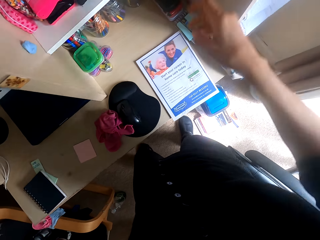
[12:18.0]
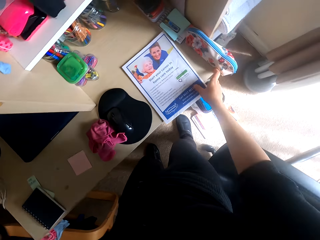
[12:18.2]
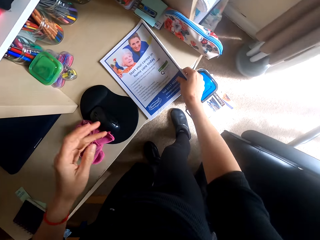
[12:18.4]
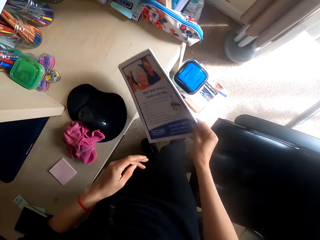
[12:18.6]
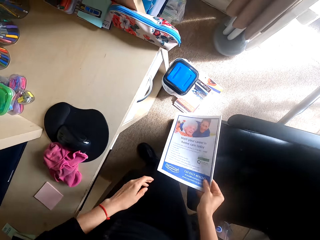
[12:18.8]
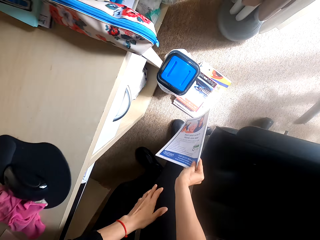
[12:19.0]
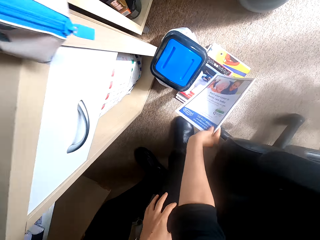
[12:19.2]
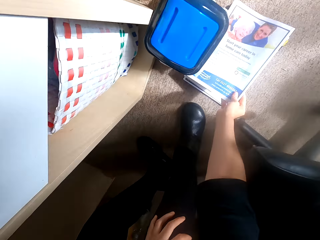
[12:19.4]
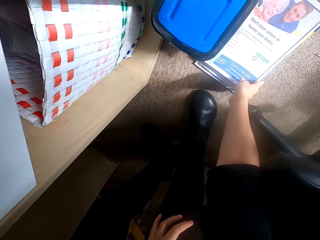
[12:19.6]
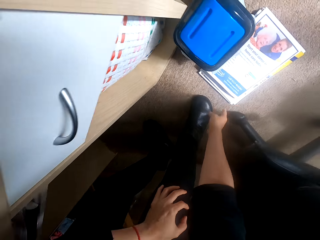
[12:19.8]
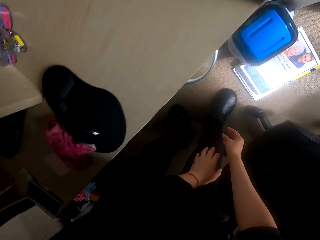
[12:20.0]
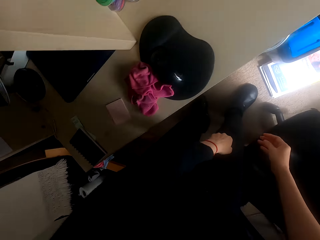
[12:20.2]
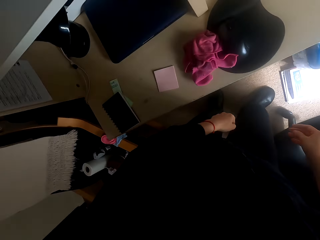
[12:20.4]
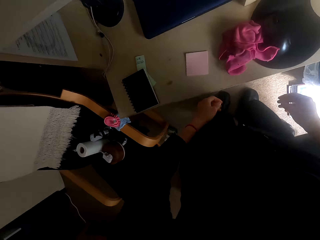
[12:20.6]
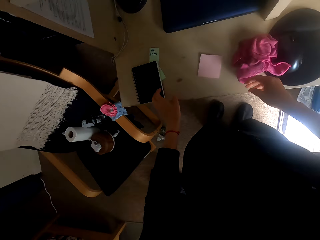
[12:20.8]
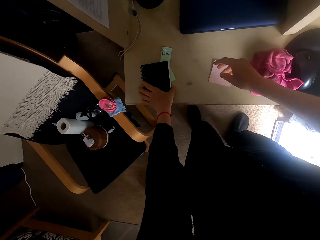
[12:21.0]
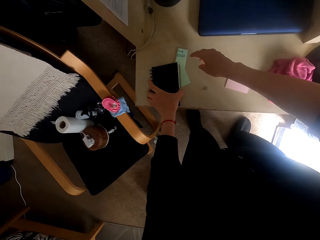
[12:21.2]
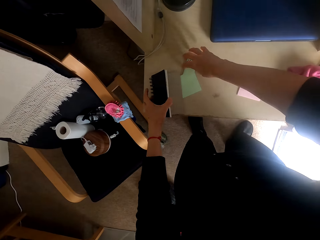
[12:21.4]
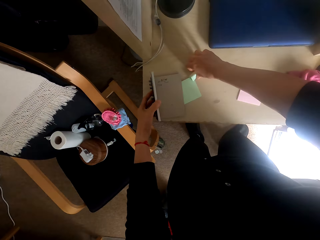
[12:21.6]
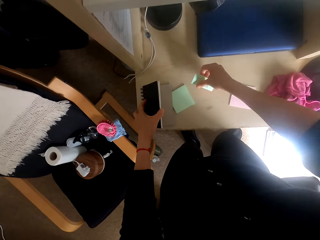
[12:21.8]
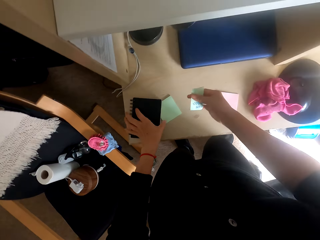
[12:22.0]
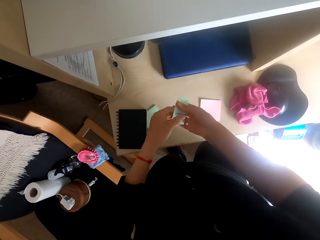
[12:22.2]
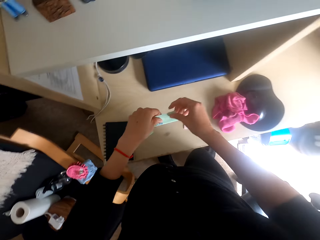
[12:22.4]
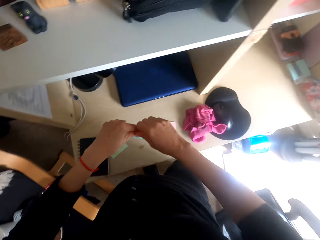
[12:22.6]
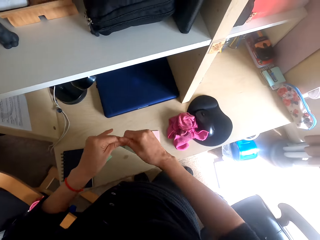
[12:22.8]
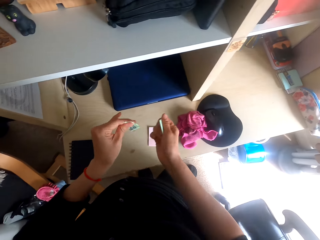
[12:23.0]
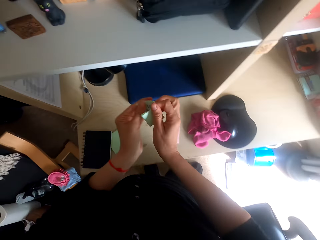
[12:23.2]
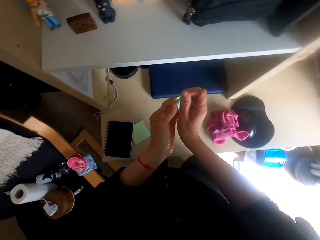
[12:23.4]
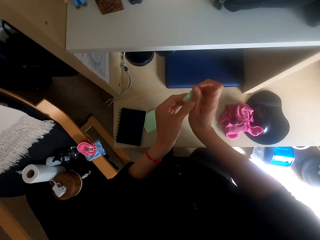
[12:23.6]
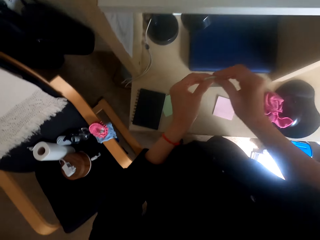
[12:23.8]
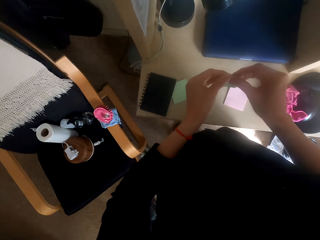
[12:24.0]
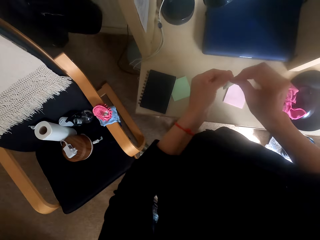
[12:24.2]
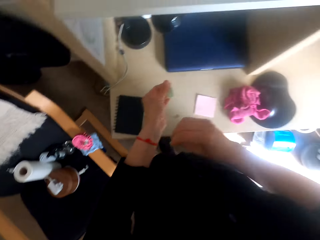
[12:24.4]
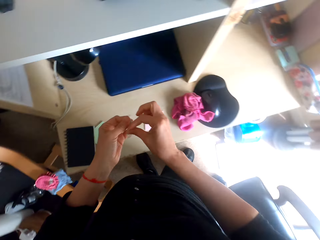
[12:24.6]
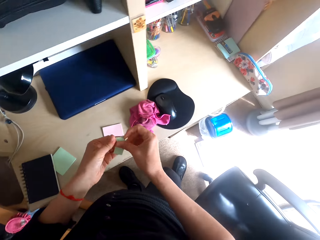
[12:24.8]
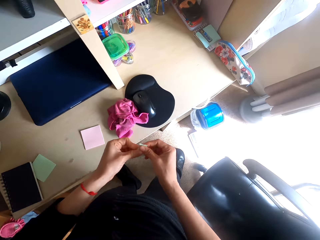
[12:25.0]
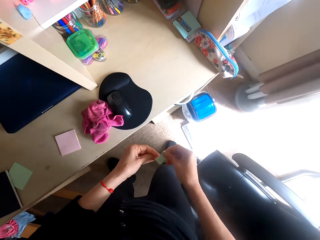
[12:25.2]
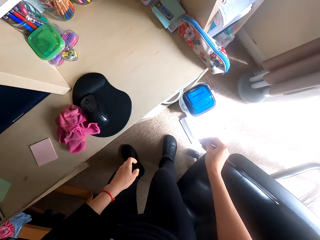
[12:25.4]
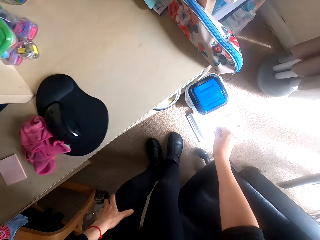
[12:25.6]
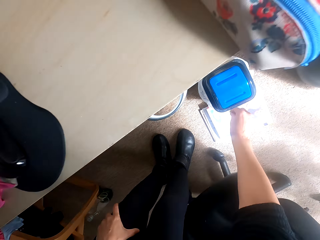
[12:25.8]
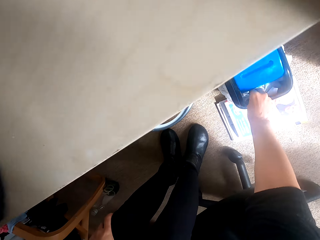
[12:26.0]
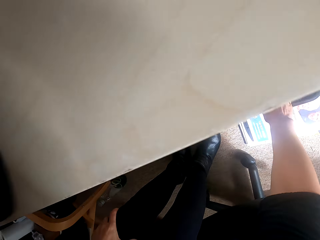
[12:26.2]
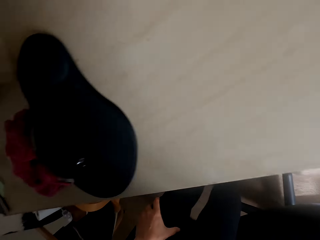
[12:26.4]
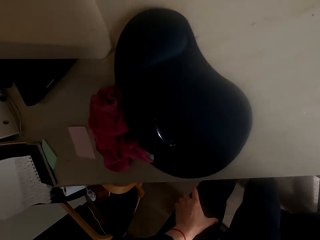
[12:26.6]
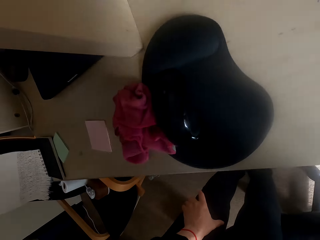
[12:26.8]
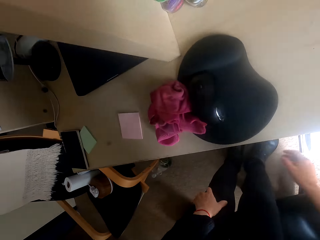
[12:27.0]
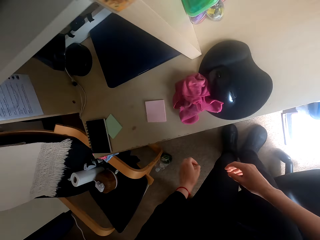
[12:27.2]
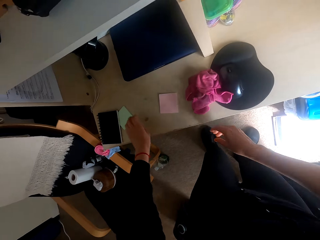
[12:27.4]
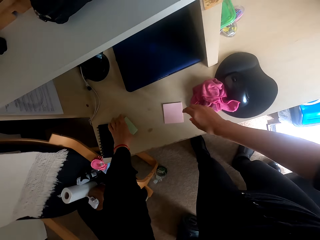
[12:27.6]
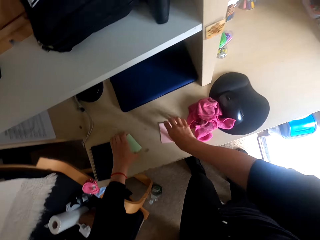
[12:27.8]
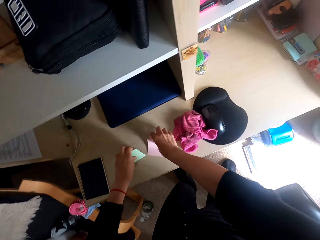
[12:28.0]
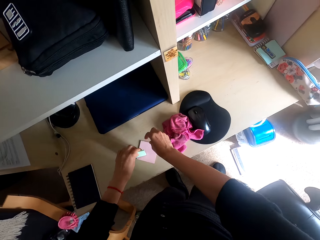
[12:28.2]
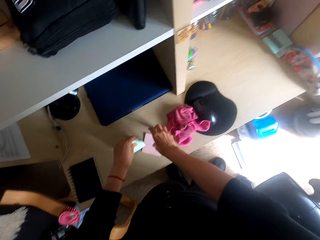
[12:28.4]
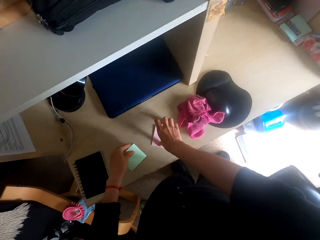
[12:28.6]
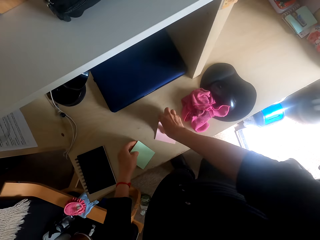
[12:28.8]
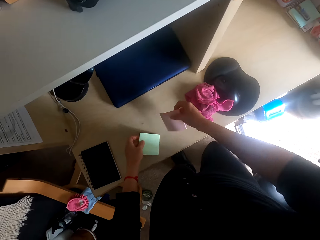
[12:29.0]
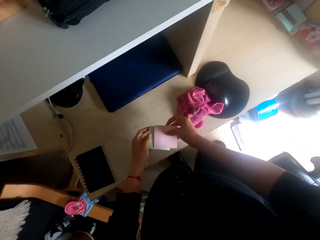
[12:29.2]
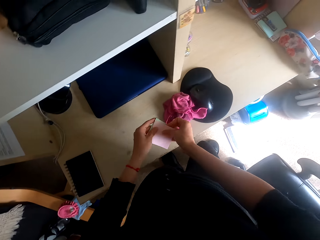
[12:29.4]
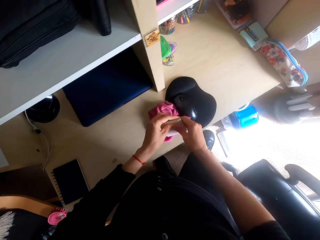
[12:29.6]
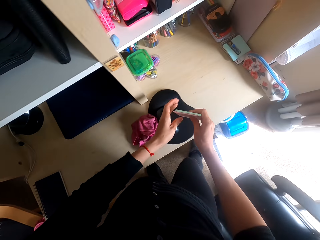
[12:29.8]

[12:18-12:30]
The camera wearer picks up a magazine on a shelf. They bend down. They drop the magazine on the floor. They stand up. They hold a notebook. They pick up a paper or sticky note on the shelf. They tear up the sticky note. They bend down. They drop the sticky note in the dustbin. They stand up. They pick up sticky notes or books on the shelf.

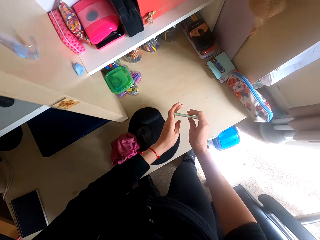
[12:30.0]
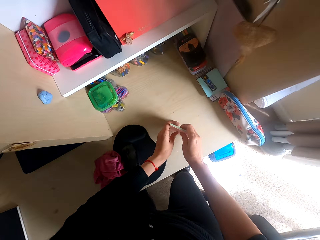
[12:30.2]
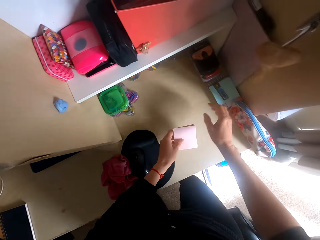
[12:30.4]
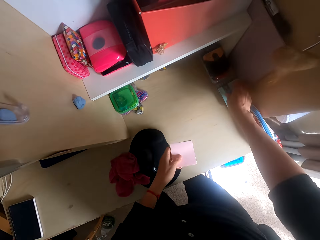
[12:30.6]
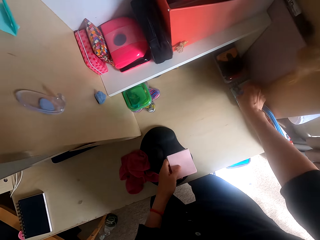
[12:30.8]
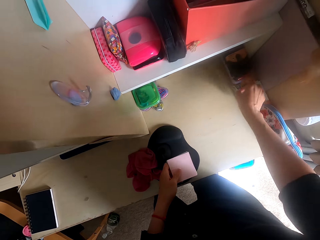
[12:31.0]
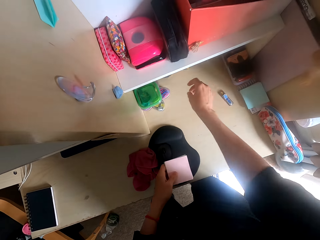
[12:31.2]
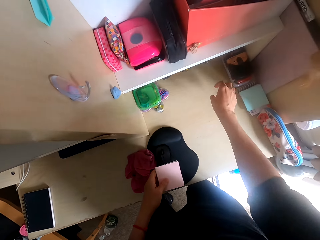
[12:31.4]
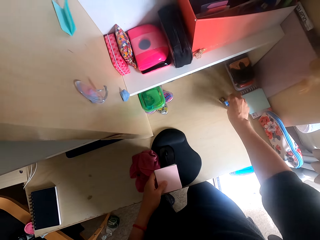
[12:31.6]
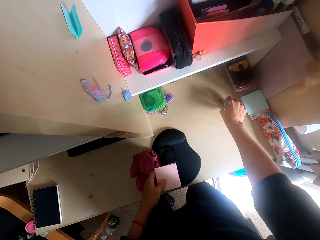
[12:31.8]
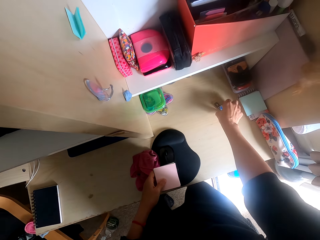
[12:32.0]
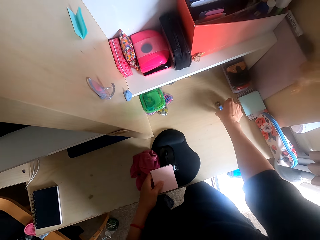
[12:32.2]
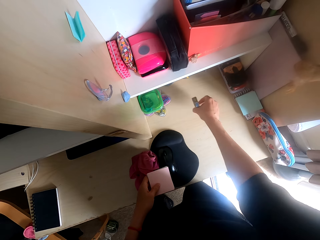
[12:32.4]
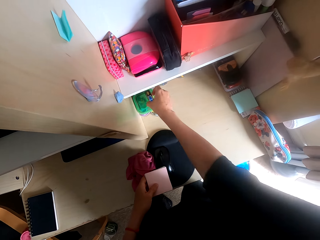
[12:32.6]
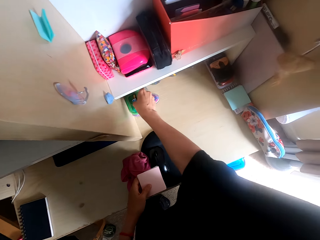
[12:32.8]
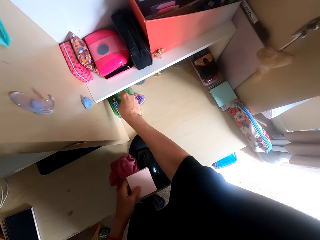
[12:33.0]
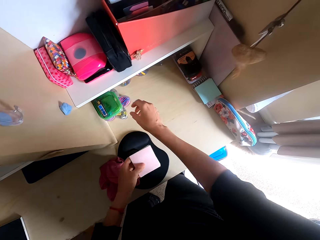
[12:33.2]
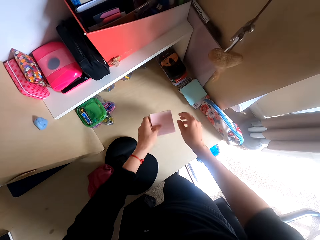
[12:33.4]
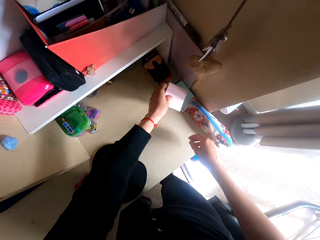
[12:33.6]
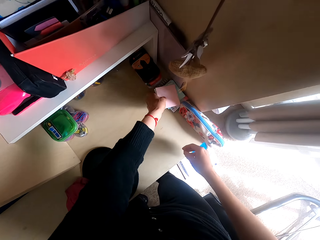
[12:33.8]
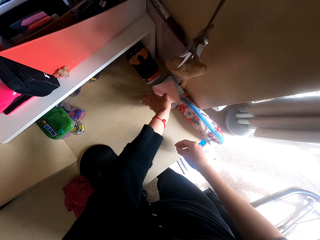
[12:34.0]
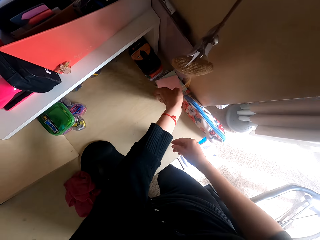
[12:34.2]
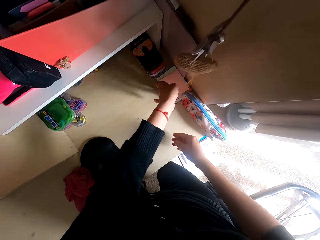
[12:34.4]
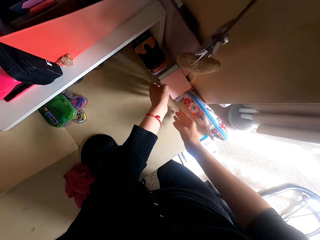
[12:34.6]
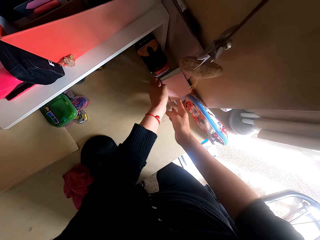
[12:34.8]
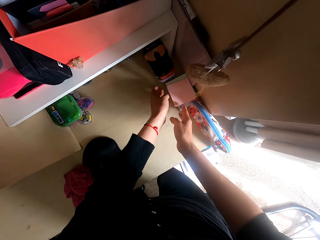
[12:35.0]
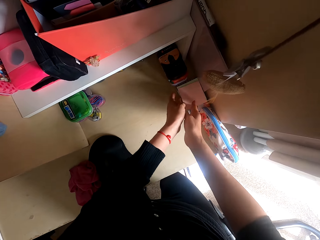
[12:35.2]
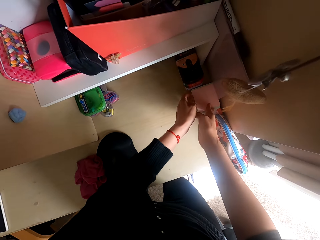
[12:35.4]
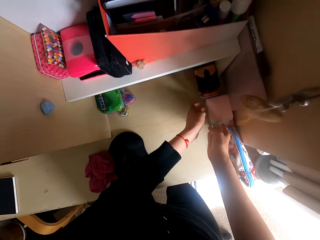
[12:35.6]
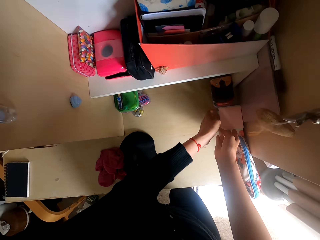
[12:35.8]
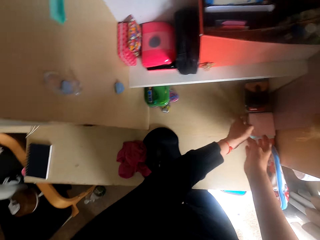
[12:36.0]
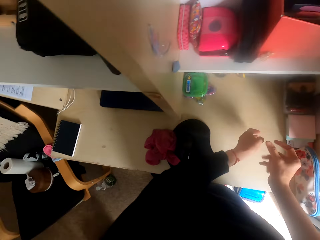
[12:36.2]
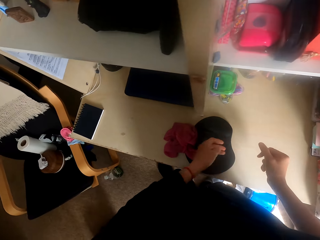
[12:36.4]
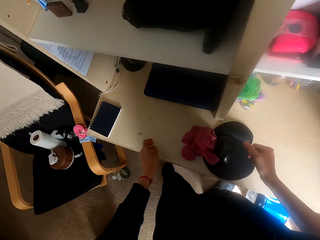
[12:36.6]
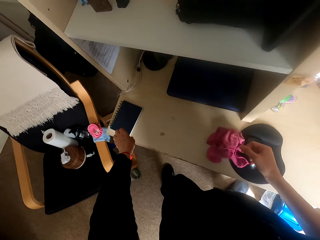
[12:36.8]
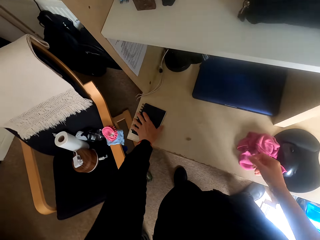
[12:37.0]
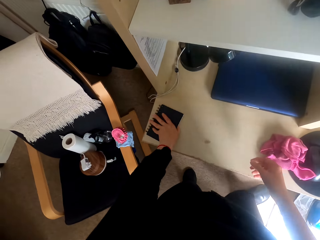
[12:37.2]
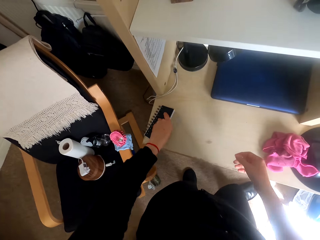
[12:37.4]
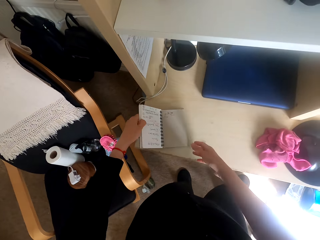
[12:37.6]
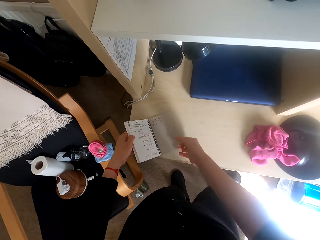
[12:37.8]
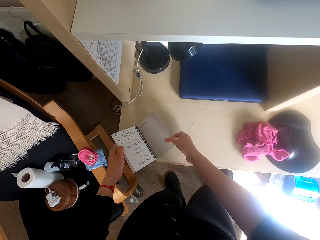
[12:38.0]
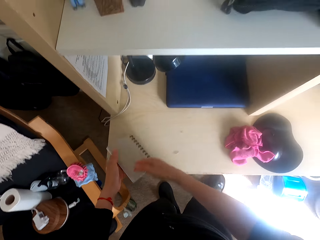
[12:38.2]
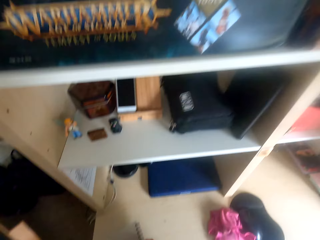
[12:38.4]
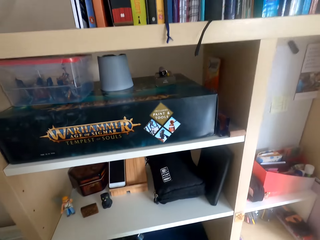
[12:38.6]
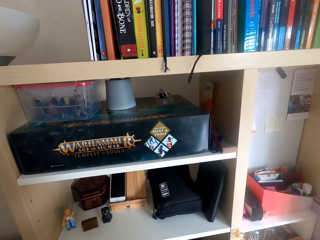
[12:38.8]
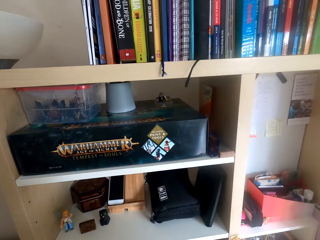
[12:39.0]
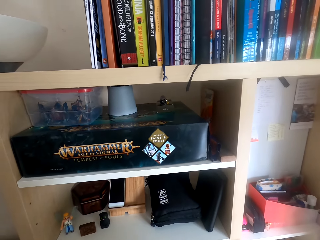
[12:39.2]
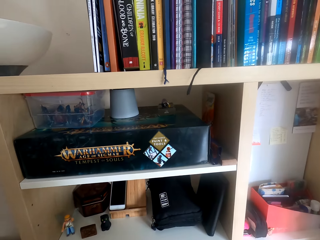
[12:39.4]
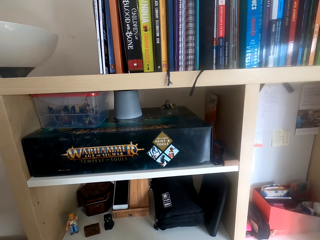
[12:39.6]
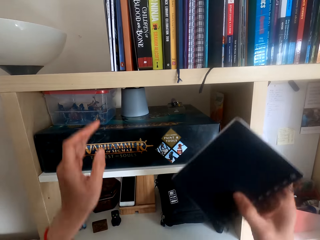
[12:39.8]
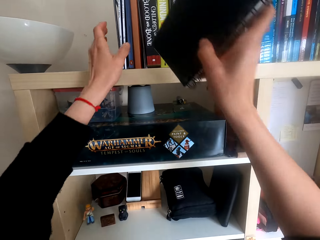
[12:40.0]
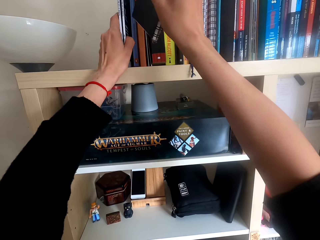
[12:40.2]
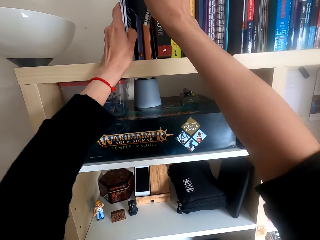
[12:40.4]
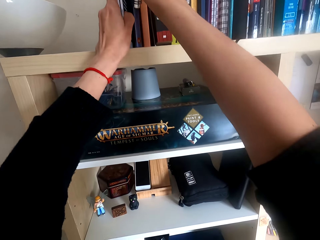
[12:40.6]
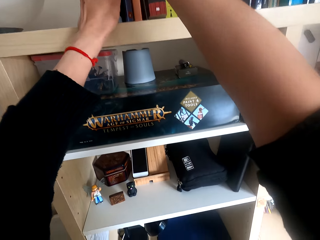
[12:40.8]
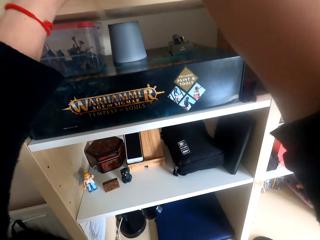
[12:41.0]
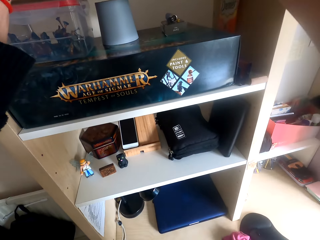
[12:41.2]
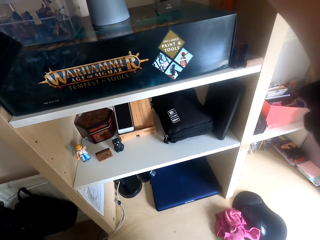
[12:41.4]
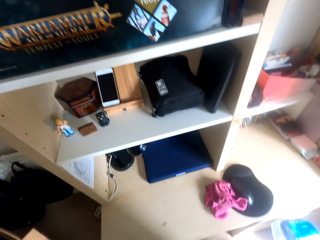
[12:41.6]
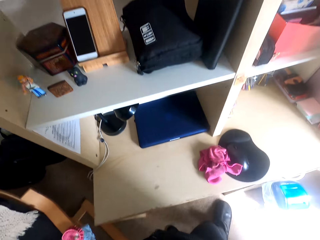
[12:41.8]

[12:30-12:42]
The camera wearer aligns the sticky notes. They move a marker on a shelf. They pick up something and drop something. They pick up something and place something on the table. They place the sticky notes on the table. They put books on the shelf. They look around the table. They pick up a book on the shelf. They put the book on the shelf.
